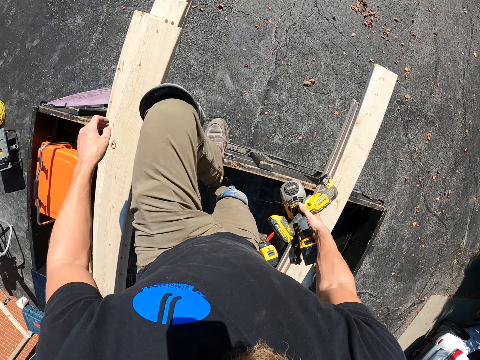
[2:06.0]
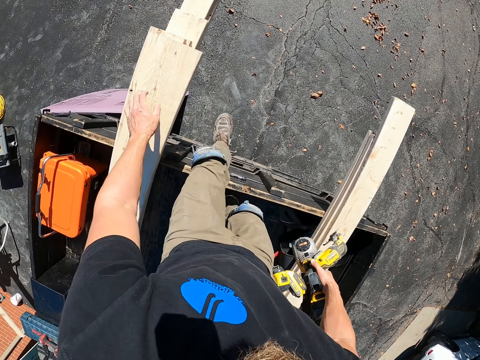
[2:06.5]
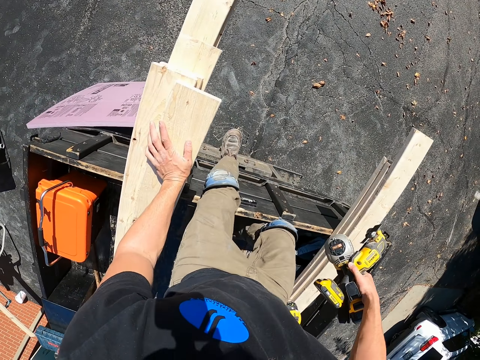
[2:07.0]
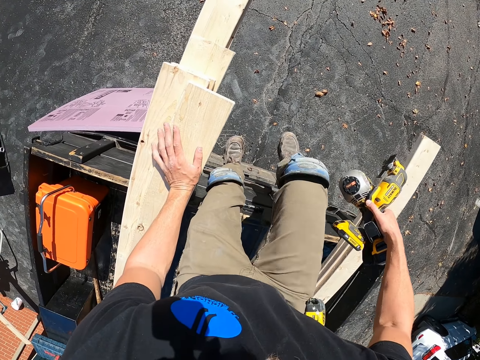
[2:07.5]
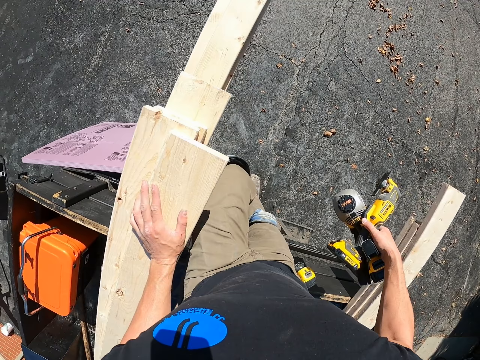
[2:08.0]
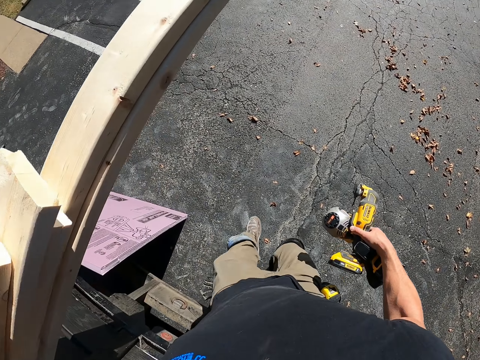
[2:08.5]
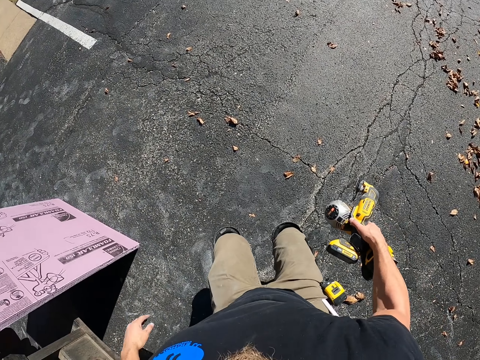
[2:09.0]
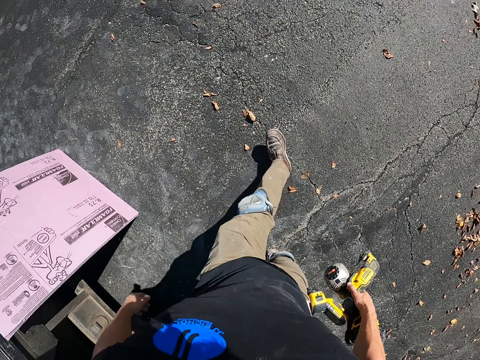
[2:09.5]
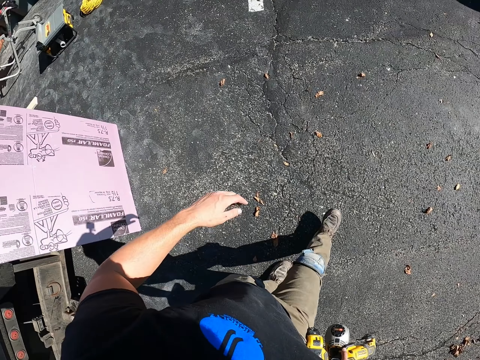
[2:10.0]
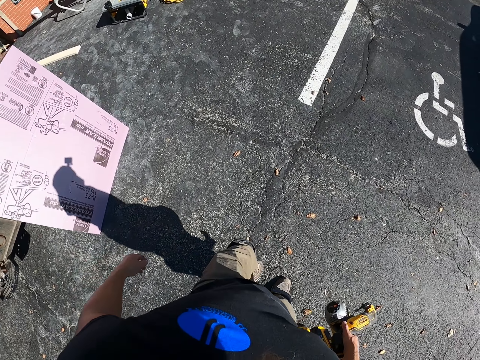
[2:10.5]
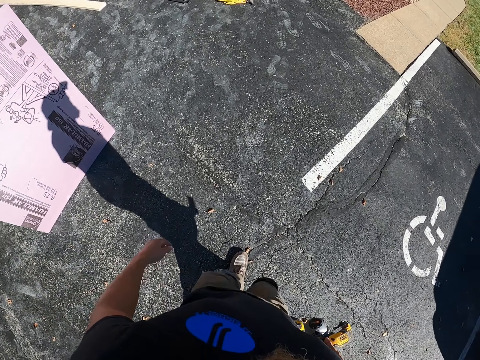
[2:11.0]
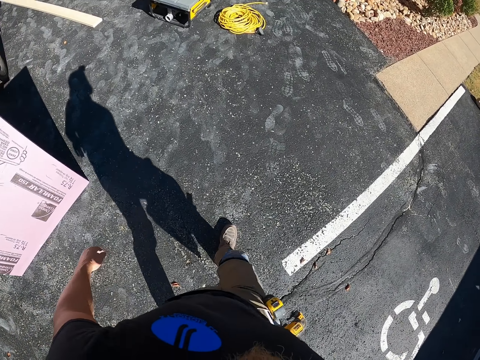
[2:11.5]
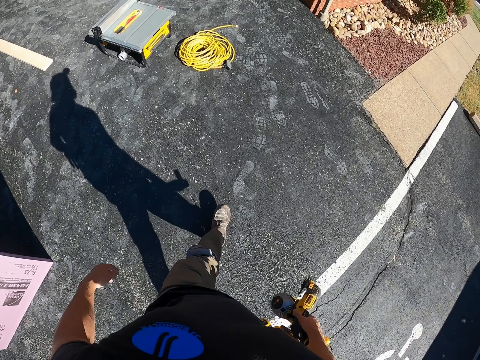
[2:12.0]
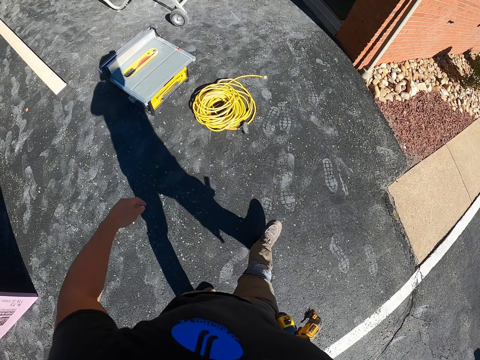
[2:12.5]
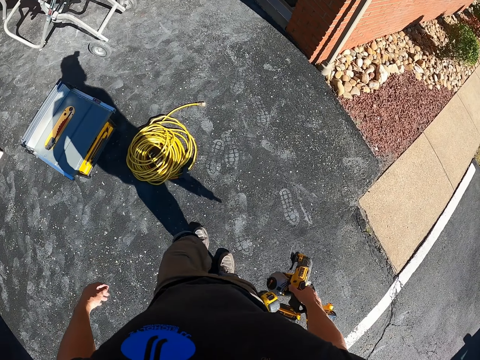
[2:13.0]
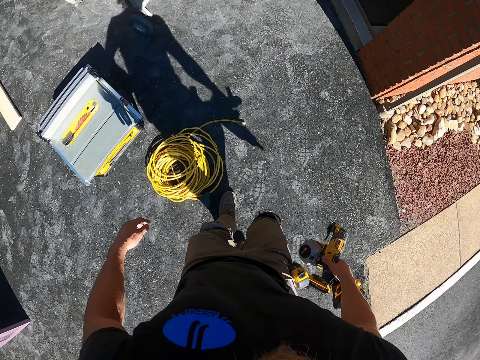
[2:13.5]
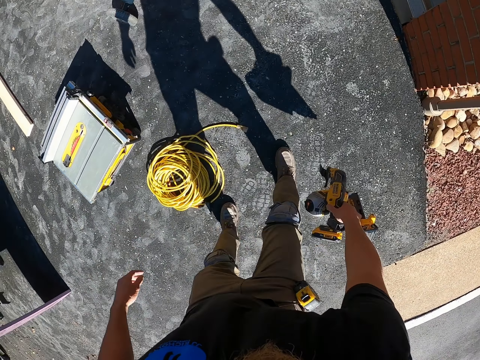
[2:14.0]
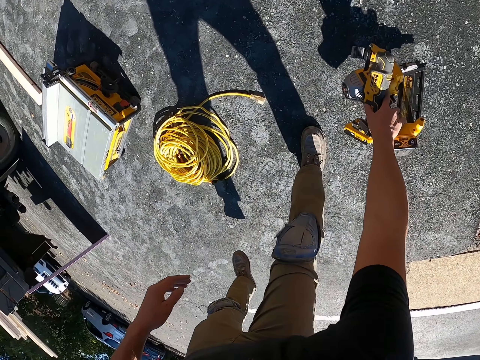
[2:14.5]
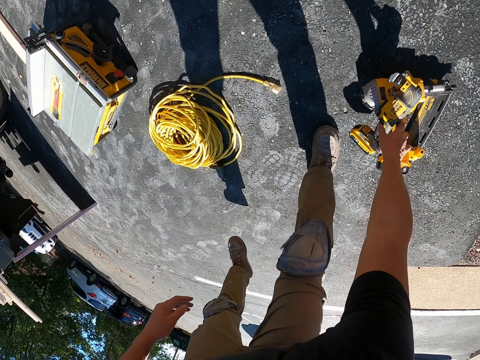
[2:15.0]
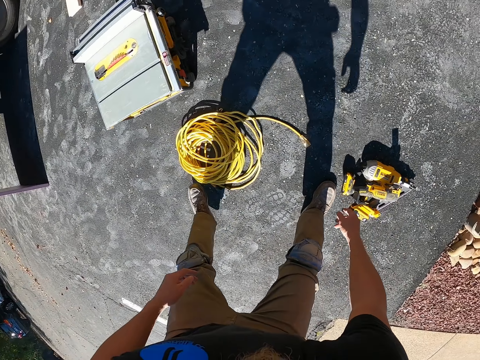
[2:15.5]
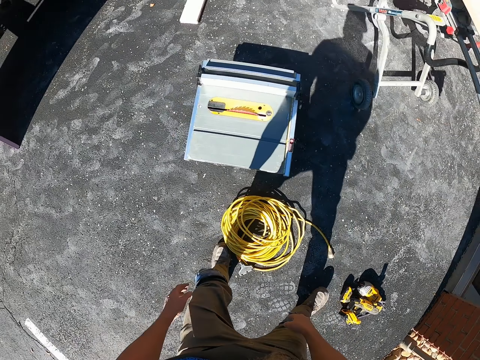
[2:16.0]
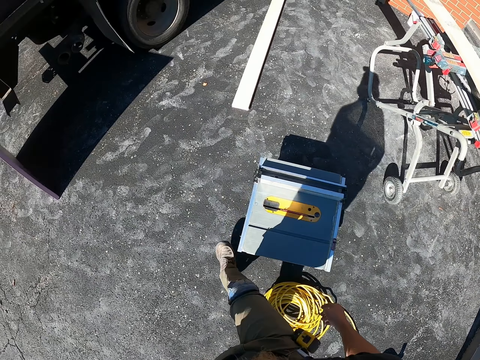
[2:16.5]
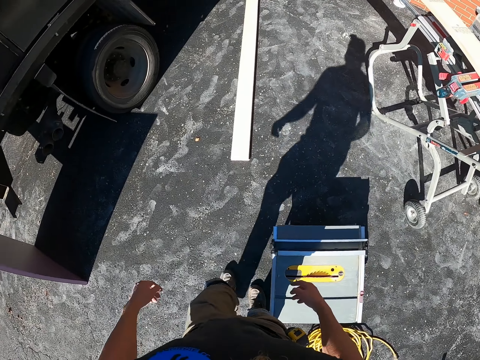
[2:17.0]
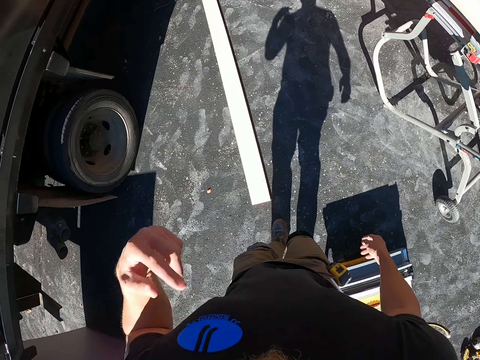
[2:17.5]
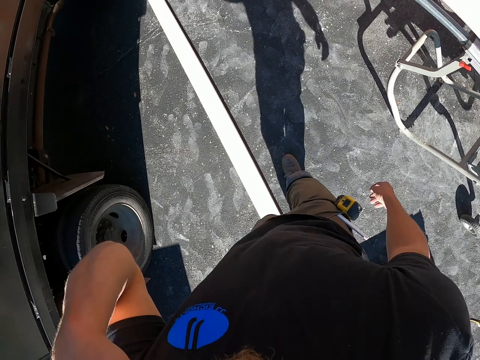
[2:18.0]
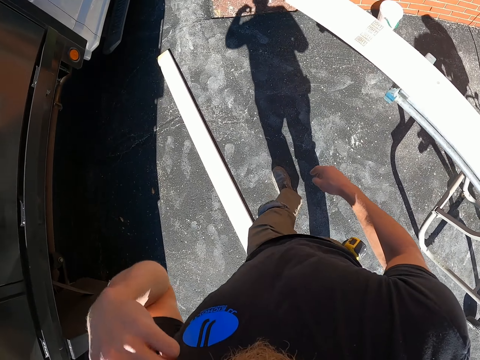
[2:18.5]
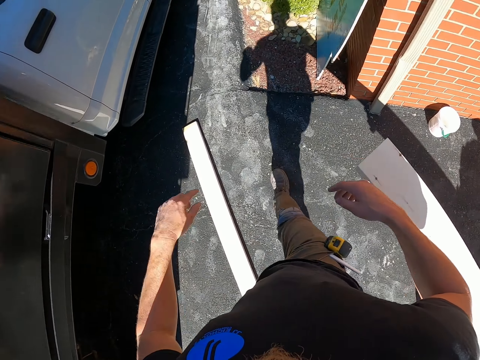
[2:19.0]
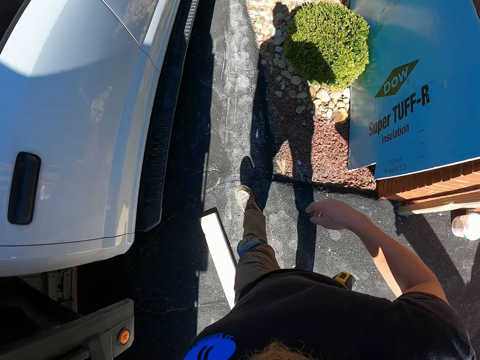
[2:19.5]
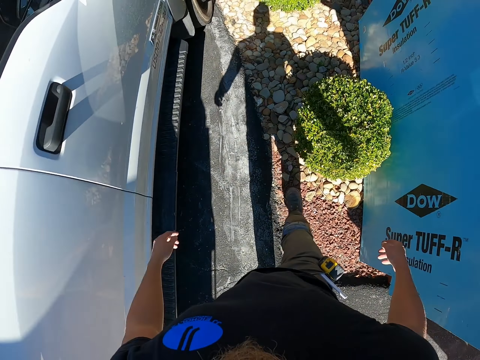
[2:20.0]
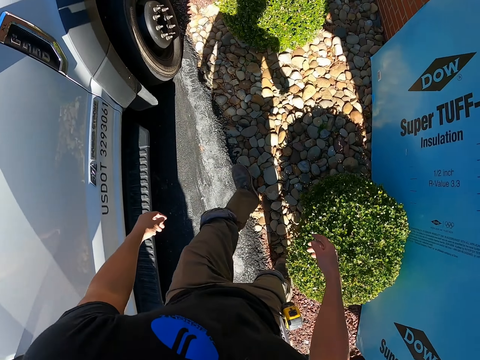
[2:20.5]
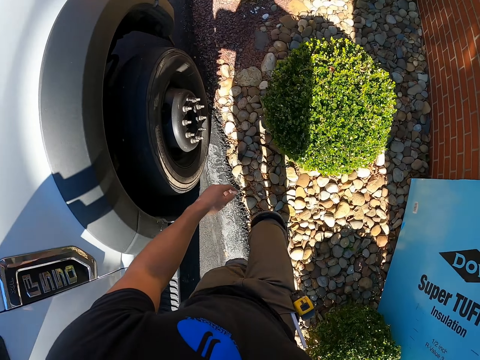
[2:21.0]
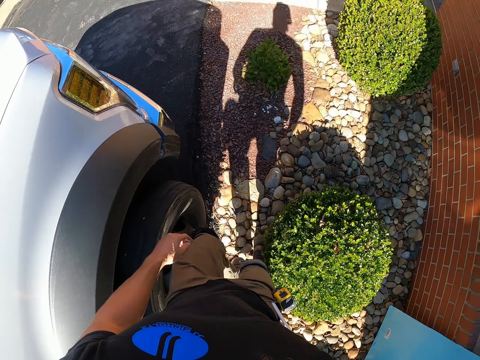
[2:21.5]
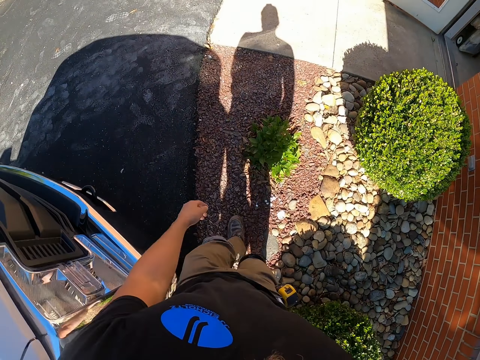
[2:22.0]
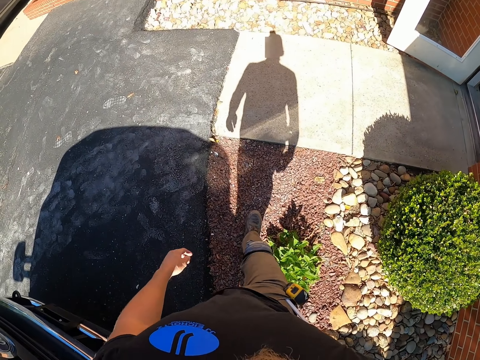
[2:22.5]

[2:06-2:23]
The camera wearer climbs off the lorry. They place a hand on the wood. They jump into the ground. They walk around the house. They place the drills on the ground. They lift the hand. They adjust the camera. They walk towards the house.

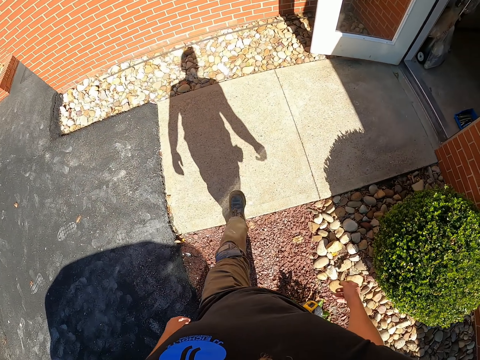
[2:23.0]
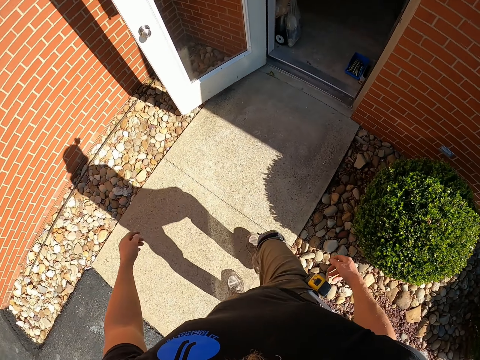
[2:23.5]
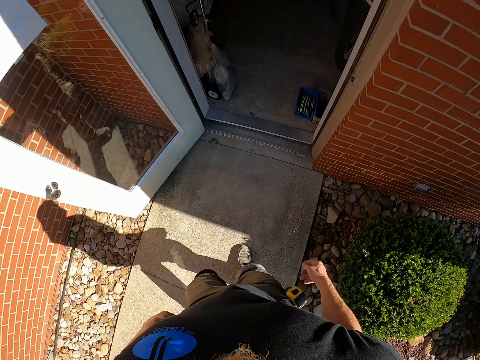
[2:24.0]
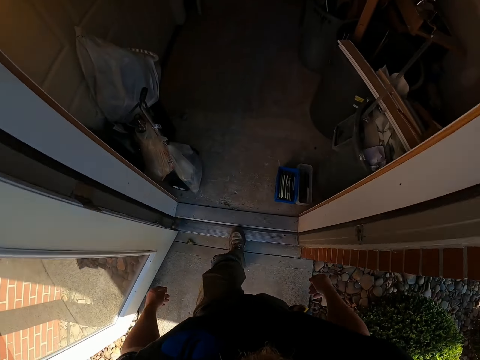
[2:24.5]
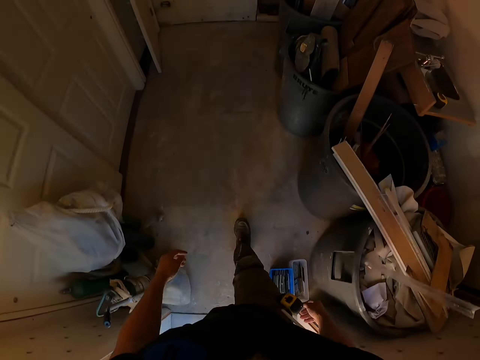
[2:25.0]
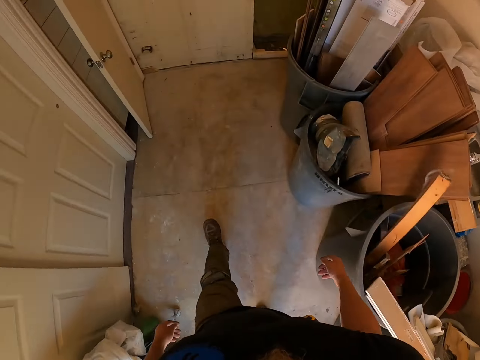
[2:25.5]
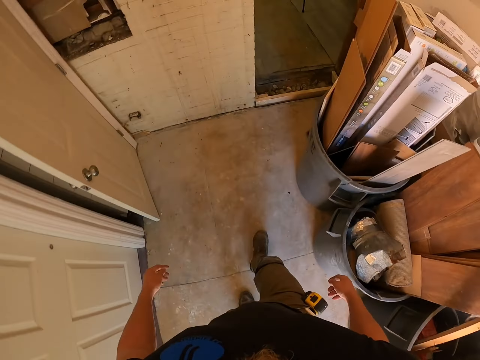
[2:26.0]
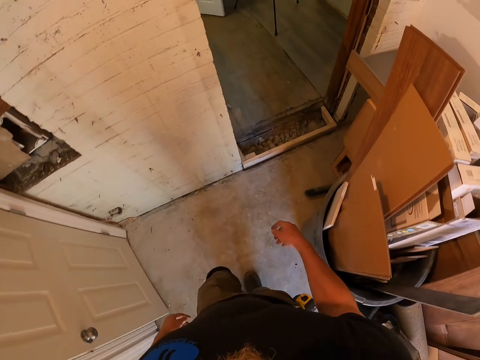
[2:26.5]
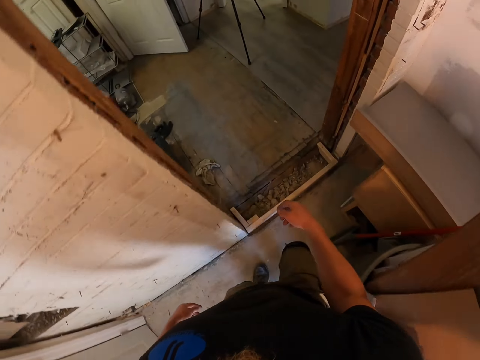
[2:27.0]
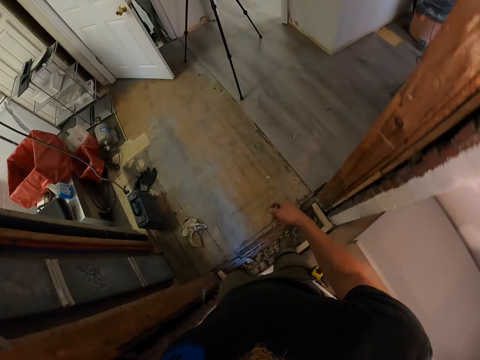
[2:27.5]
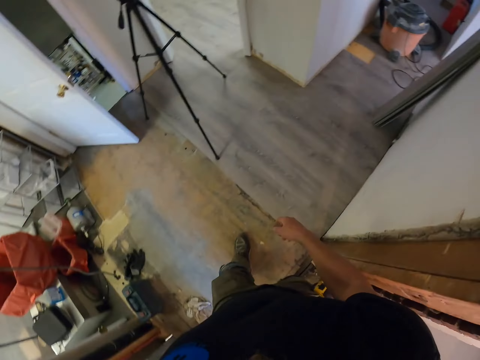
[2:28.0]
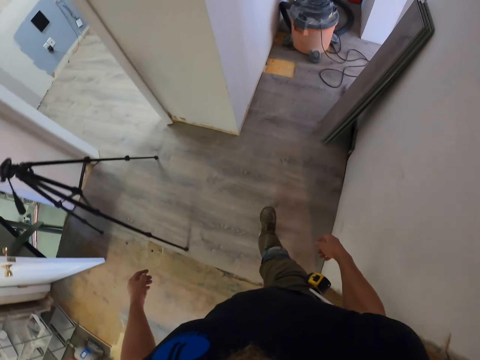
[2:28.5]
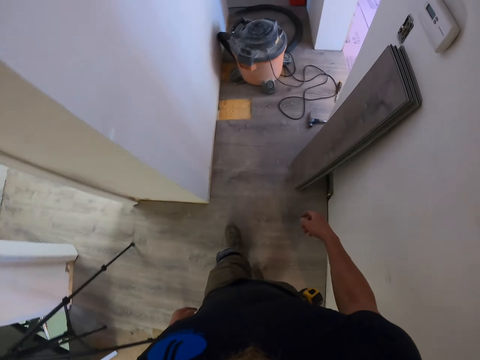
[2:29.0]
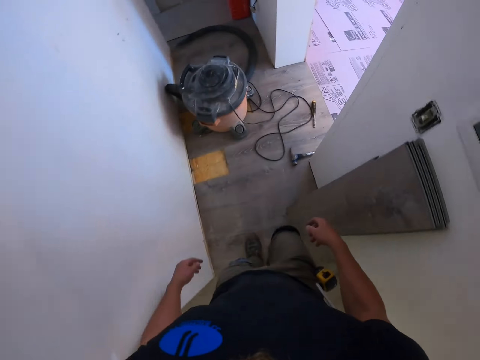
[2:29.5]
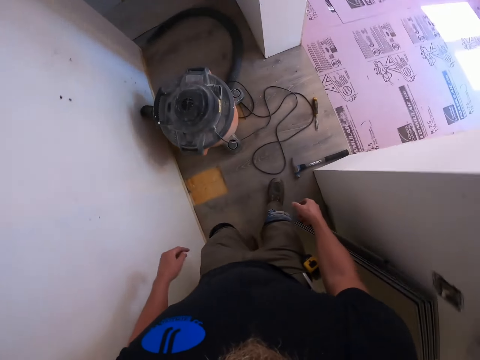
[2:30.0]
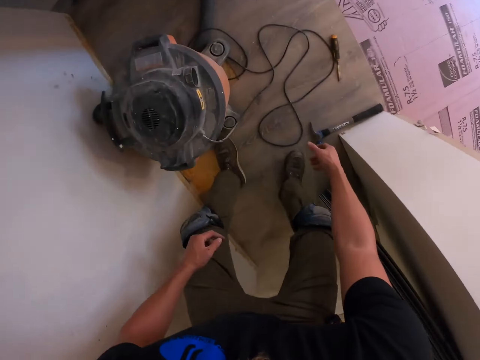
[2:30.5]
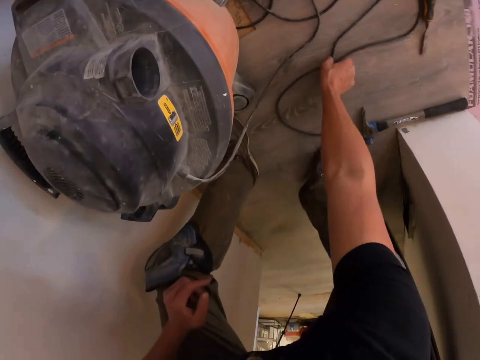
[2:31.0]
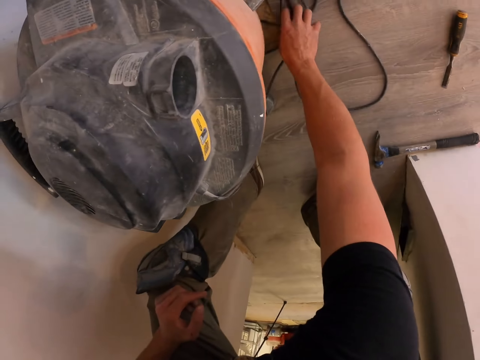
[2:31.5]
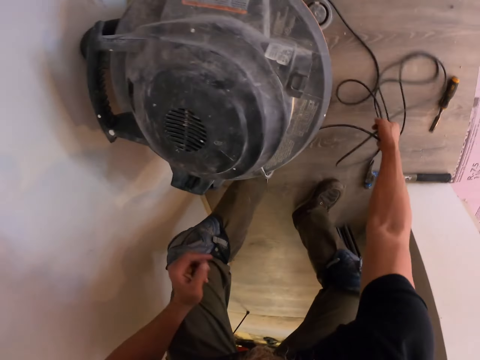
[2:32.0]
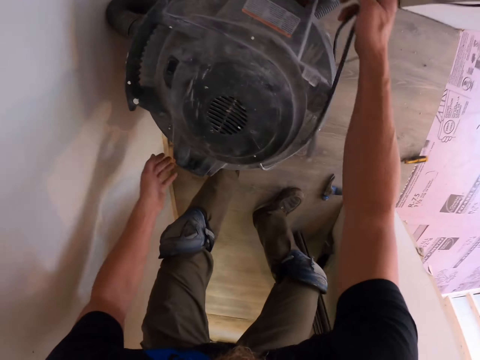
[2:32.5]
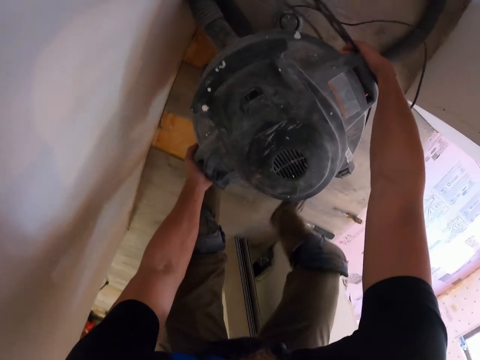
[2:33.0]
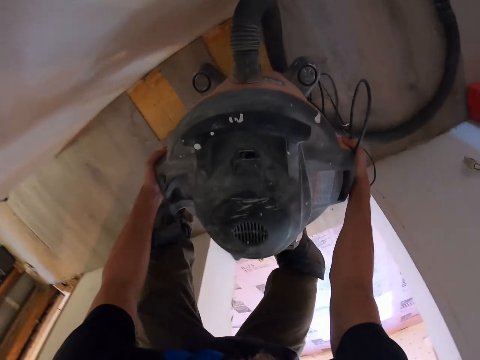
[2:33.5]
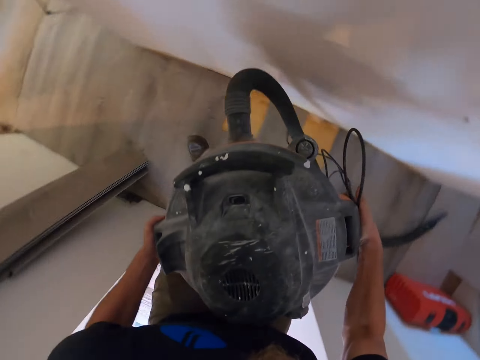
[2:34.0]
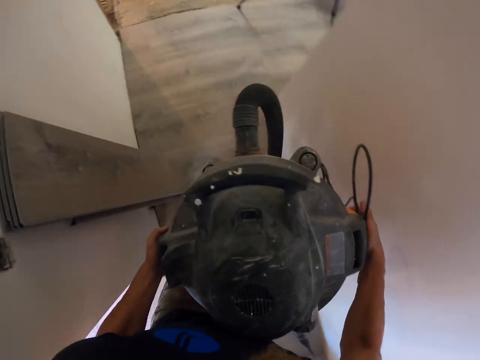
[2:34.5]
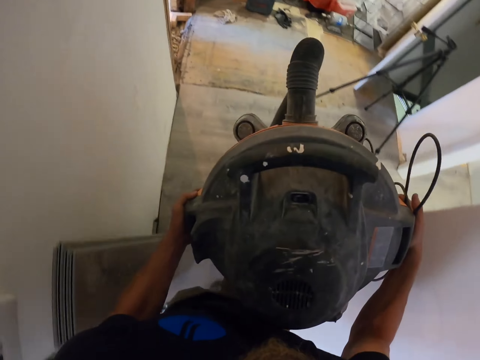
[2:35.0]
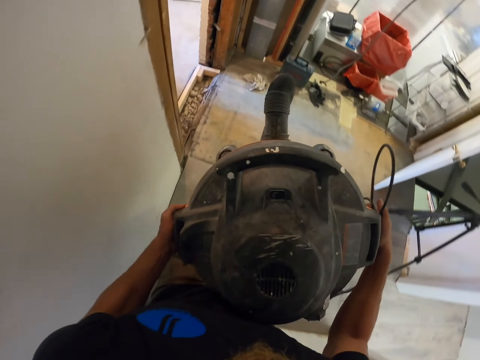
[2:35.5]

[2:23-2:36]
The camera wearer enters the house. They walk around the house. They pick cables from the ground. They pick the vacuum cleaner. They carry the vacuum cleaner. They walk around the house with the vacuum cleaner.
